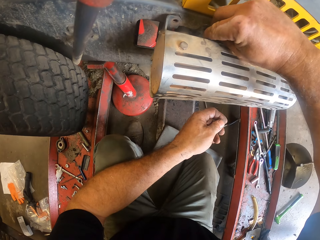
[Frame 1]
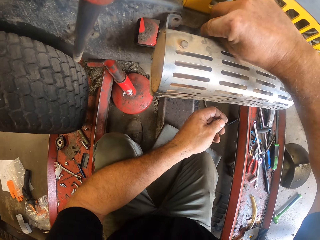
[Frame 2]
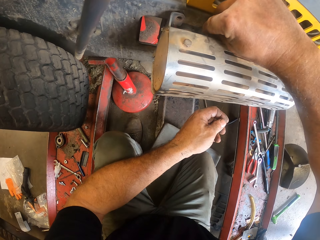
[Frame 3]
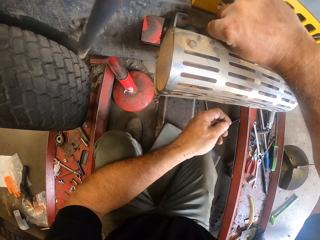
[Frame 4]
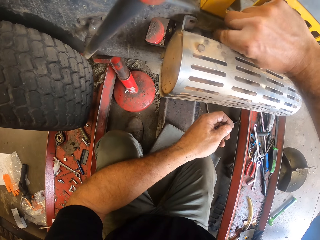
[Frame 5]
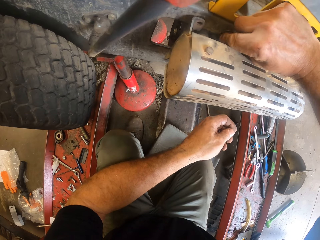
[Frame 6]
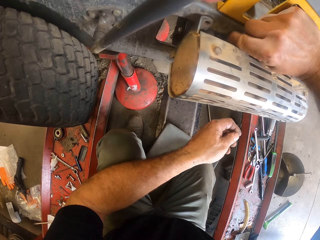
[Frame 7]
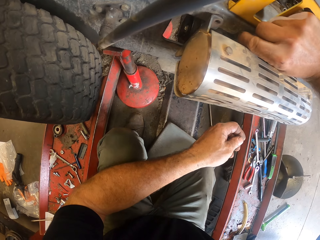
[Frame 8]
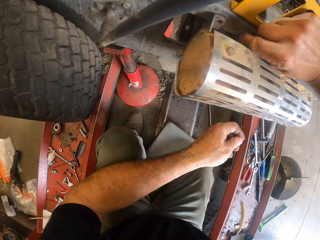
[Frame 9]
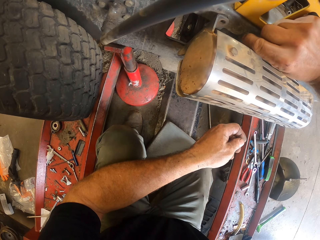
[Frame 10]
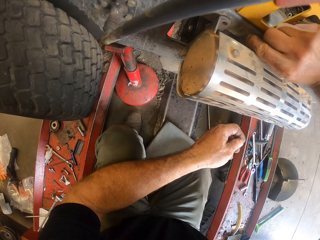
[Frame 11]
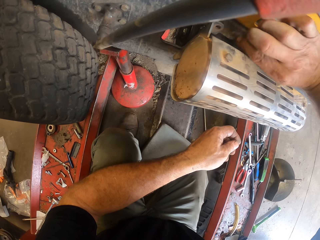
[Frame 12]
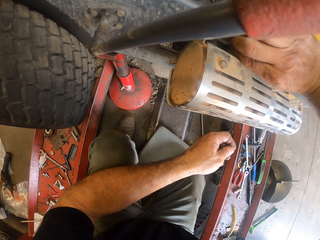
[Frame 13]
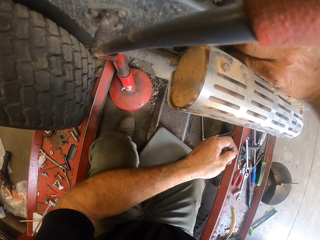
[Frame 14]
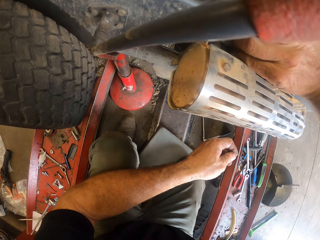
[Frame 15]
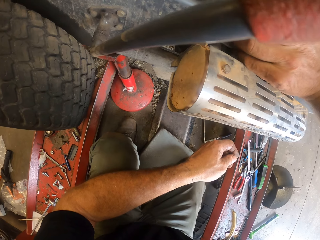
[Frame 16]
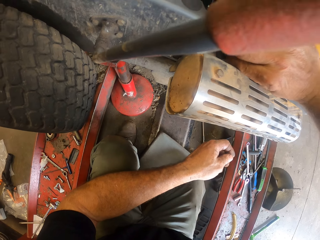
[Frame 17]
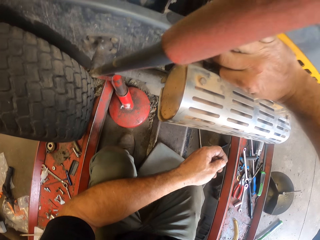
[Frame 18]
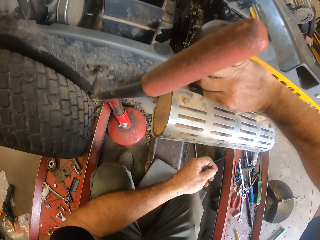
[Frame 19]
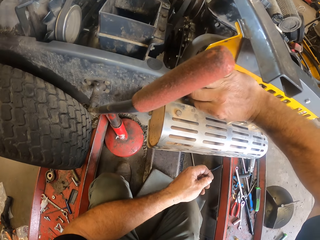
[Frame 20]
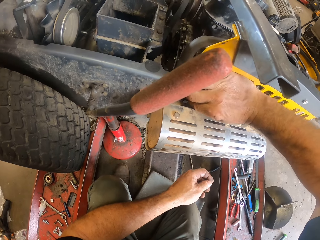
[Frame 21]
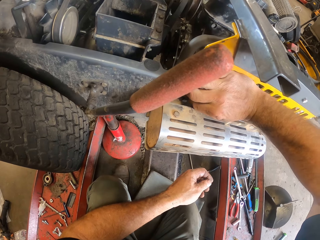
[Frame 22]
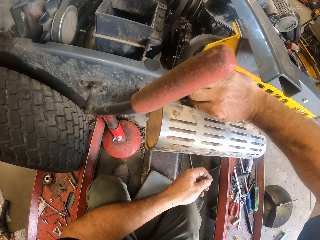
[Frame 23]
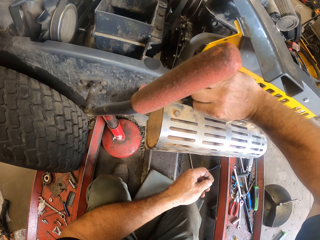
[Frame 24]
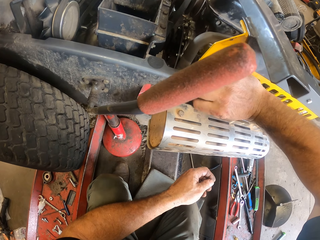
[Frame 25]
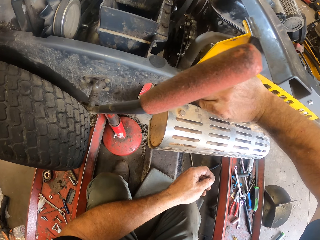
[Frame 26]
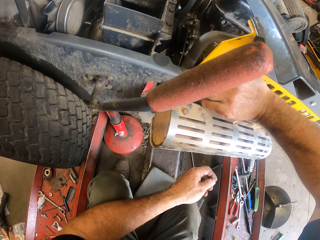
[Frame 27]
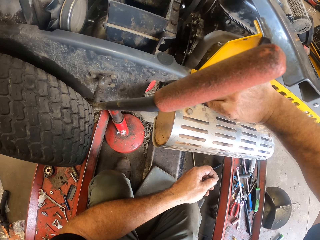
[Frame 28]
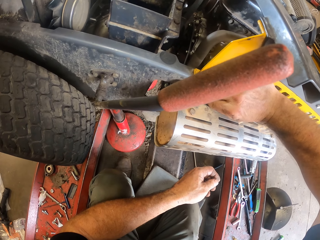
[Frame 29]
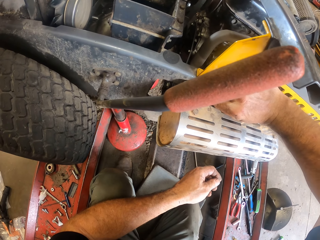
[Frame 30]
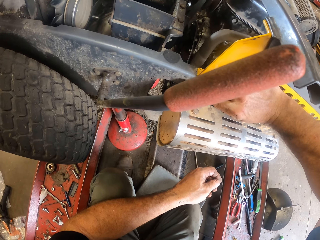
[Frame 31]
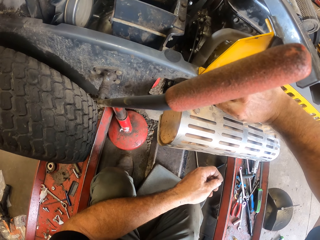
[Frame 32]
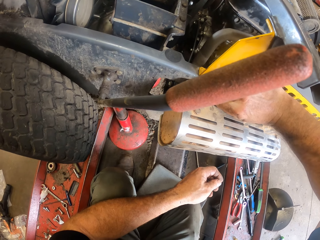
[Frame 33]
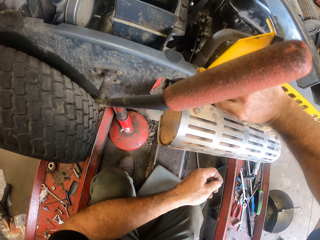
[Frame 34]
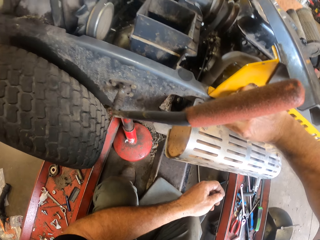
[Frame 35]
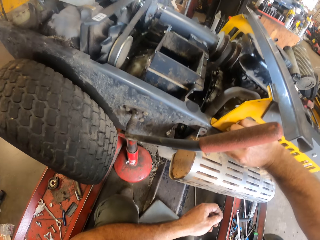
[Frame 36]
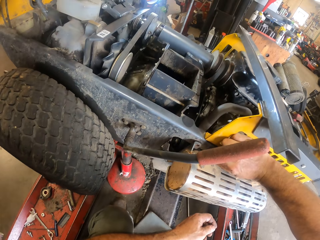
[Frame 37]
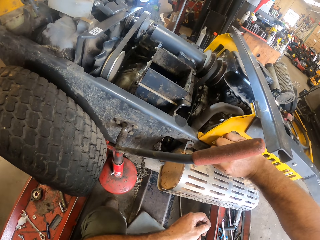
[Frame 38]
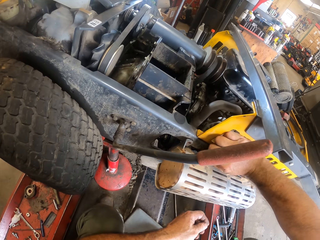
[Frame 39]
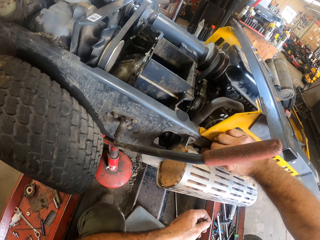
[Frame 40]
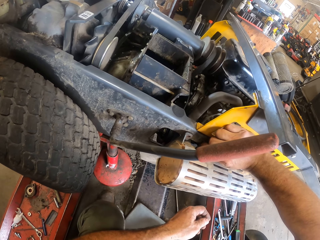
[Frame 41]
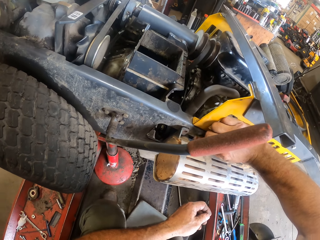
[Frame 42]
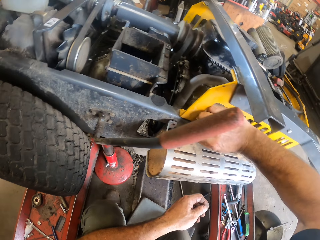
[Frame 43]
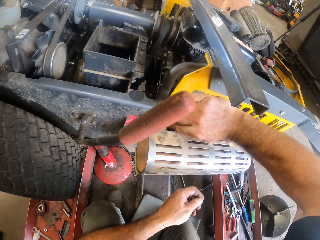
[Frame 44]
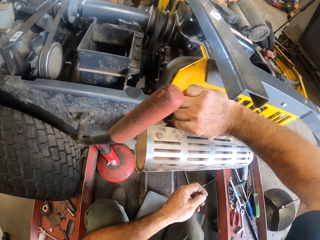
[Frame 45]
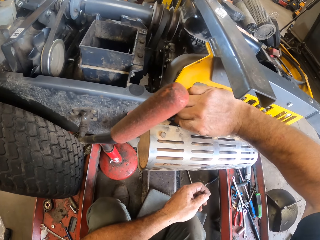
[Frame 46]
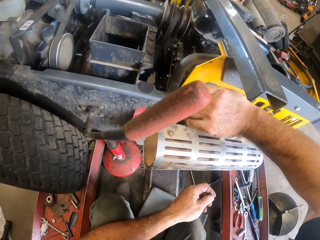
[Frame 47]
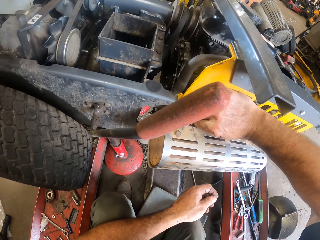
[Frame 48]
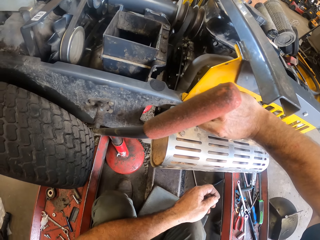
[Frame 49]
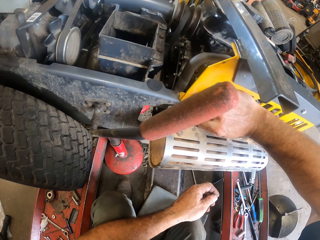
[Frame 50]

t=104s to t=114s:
The camera wearer screws the nut on the part of the lawn mower to the lawn mower.

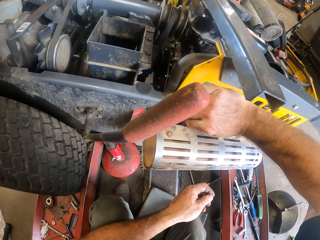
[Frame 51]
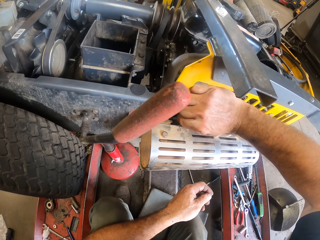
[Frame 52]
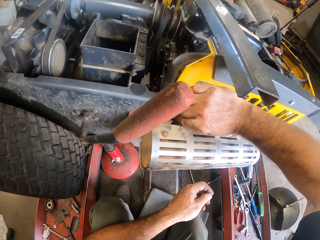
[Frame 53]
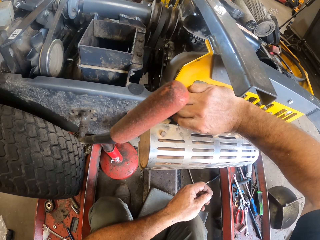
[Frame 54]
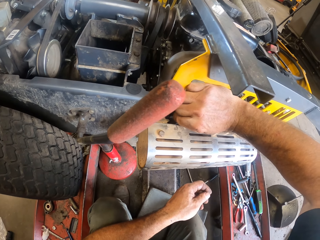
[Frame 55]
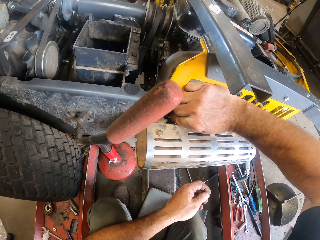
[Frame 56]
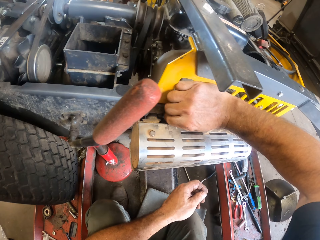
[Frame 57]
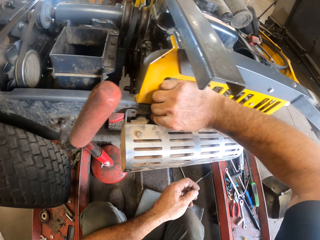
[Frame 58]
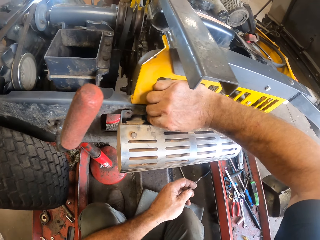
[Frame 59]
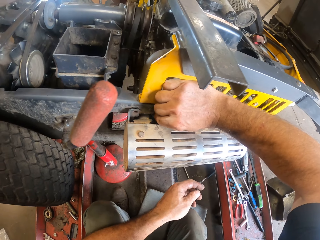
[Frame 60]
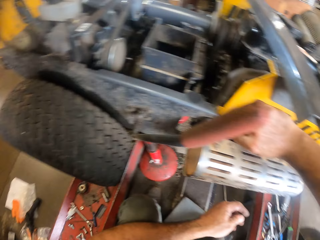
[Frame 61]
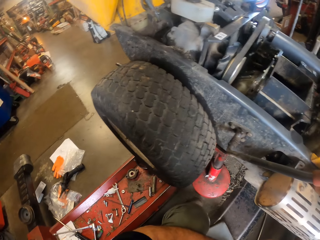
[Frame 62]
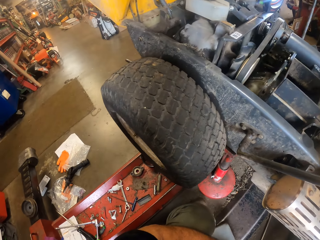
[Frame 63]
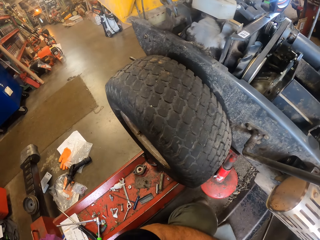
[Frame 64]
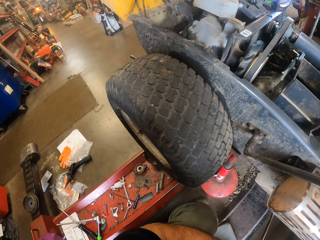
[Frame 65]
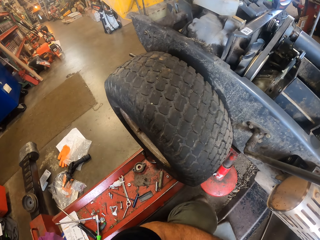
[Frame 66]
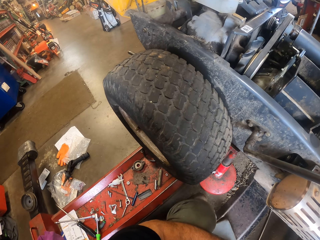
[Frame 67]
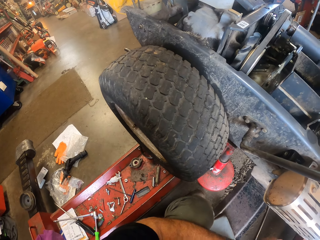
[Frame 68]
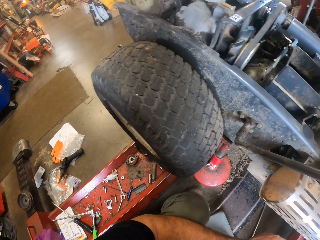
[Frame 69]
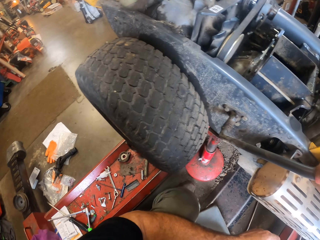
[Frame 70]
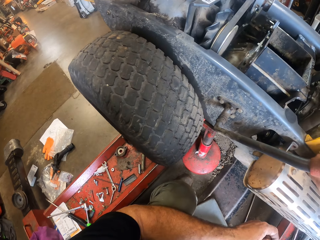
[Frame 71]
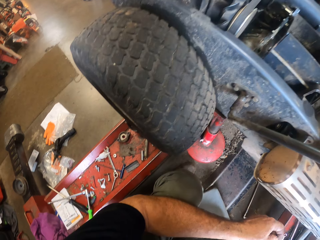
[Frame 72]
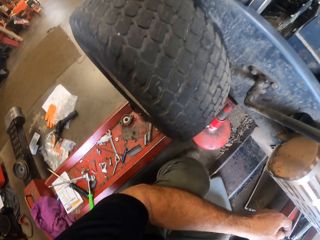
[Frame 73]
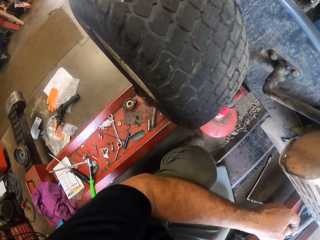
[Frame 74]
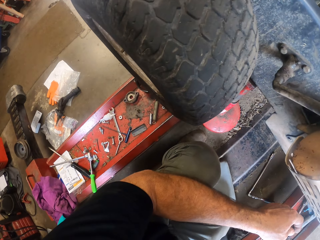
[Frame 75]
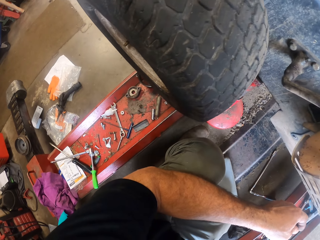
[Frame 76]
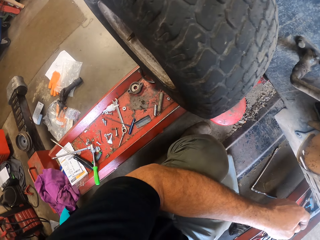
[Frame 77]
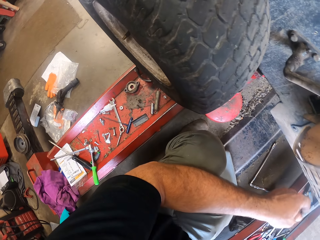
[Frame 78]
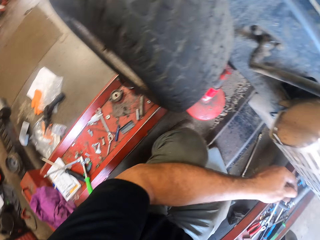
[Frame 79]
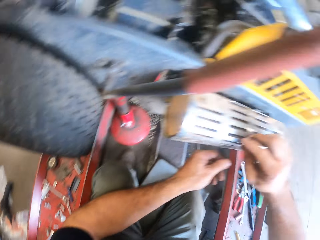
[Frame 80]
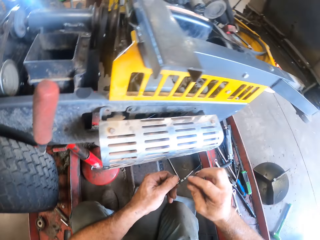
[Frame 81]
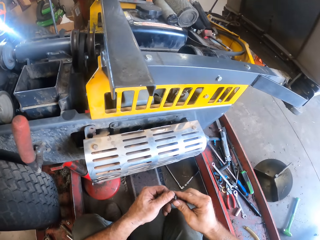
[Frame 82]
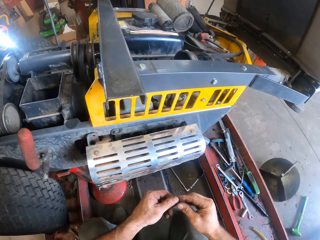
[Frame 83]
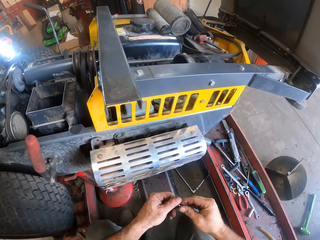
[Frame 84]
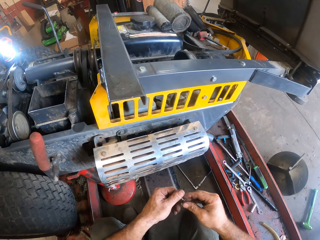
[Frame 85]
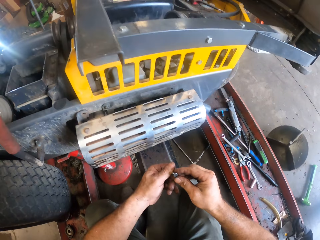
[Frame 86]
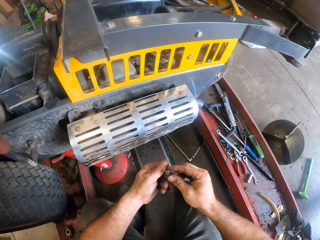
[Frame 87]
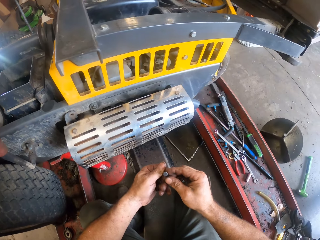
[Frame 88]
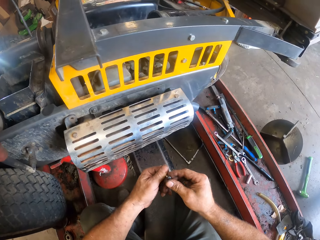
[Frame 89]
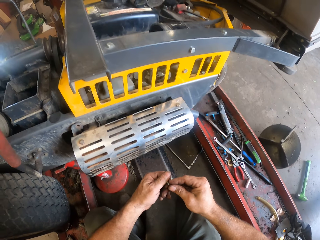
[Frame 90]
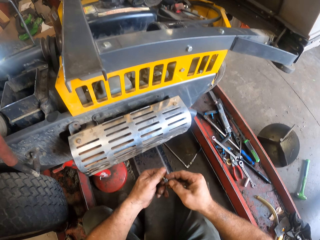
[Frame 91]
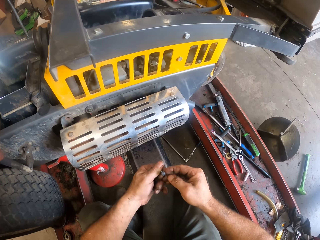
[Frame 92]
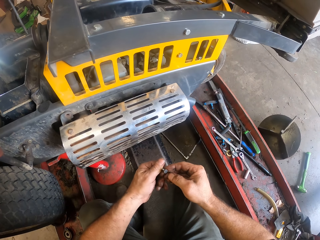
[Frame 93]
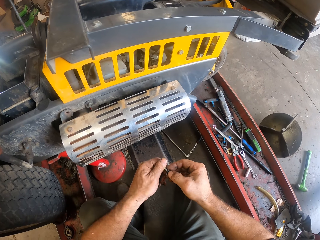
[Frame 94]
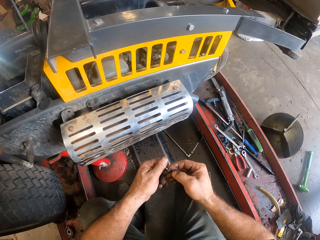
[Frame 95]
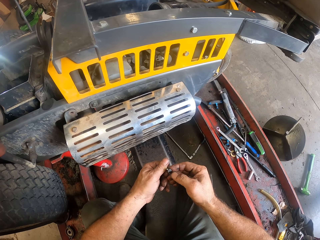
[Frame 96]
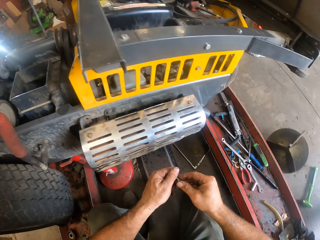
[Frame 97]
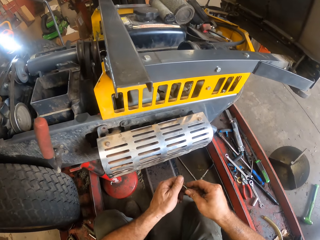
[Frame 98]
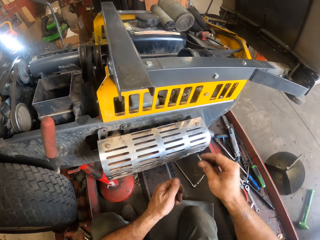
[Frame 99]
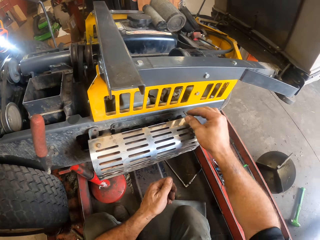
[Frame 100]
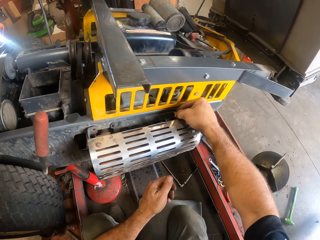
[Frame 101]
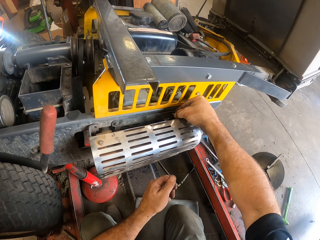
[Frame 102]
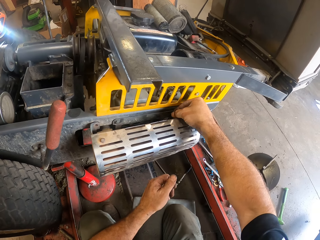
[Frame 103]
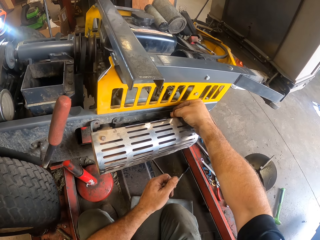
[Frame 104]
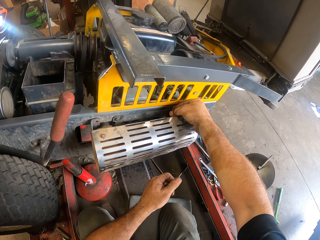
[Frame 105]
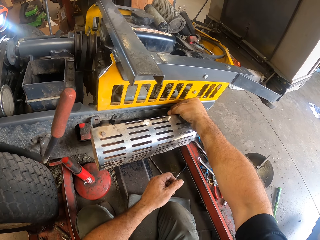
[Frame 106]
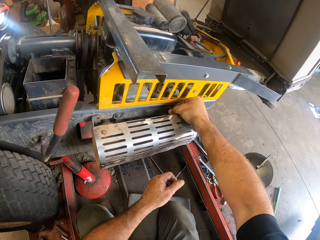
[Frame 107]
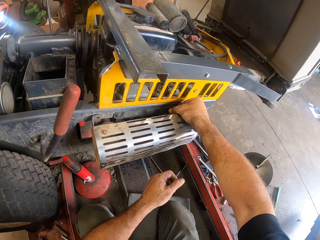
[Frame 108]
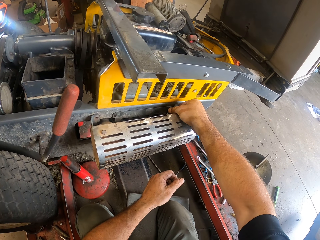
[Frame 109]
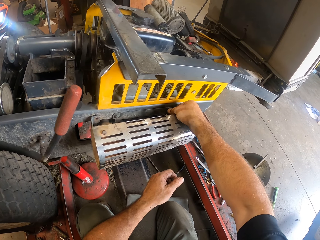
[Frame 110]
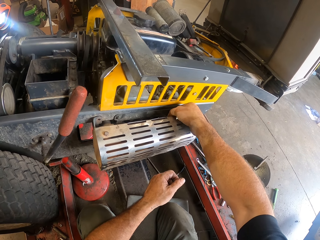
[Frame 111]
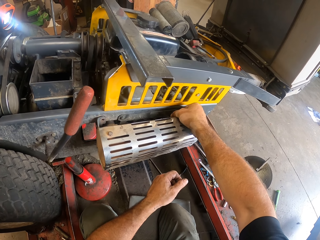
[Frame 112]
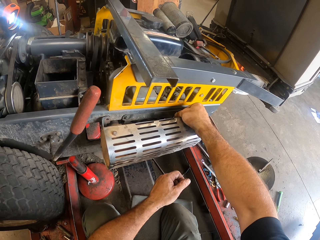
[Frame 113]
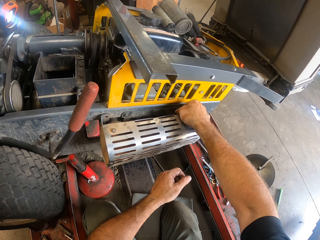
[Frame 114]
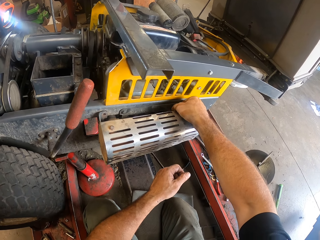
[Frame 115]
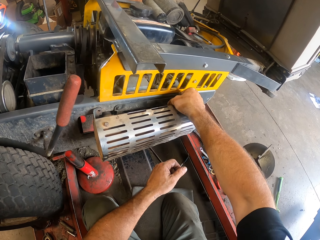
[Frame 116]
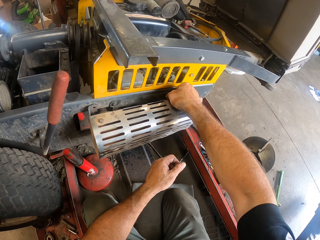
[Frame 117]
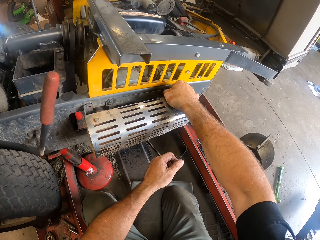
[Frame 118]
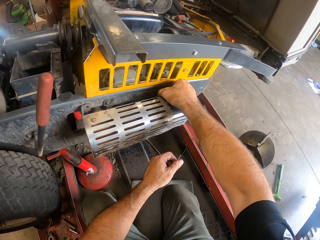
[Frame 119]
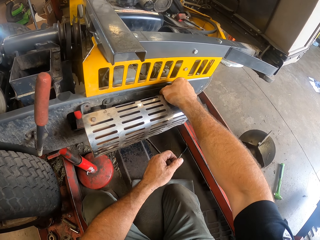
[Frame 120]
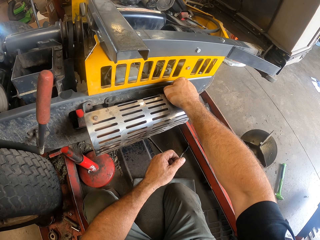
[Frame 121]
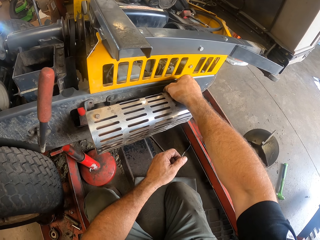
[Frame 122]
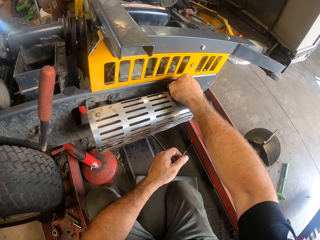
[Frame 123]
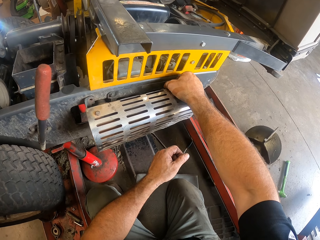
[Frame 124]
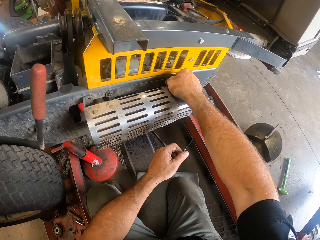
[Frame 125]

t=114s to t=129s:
The camera wearer looks around. He holds the screw with both hands. He adjusts the nut in his hand. He looks at the screw. He lifts the screw. He screws the nut on the part of the lawn mower to the lawn mower.
